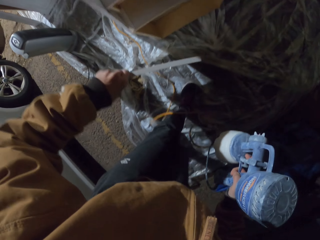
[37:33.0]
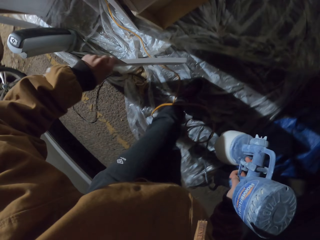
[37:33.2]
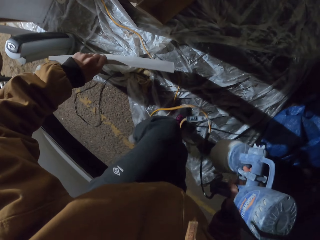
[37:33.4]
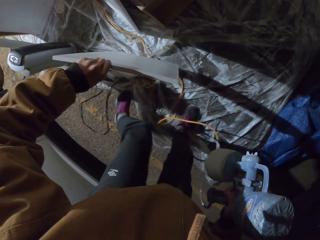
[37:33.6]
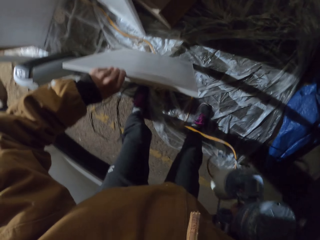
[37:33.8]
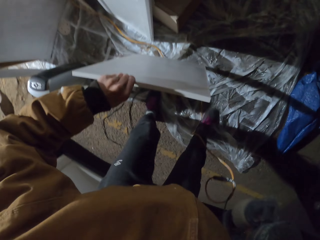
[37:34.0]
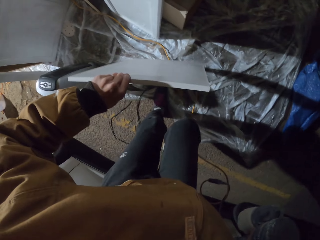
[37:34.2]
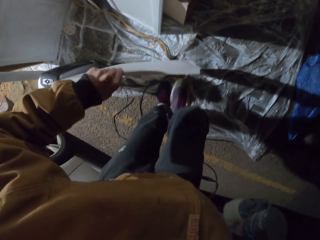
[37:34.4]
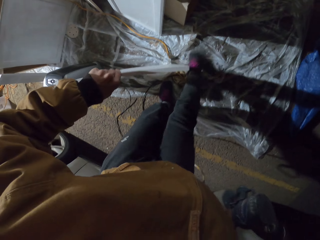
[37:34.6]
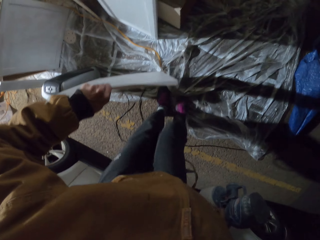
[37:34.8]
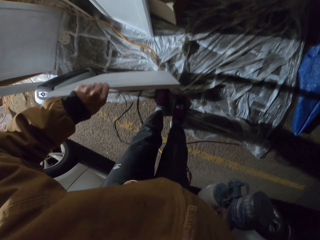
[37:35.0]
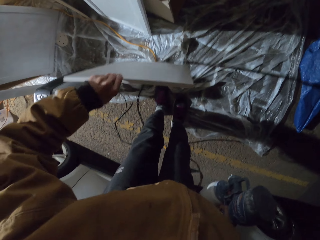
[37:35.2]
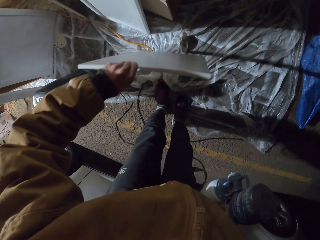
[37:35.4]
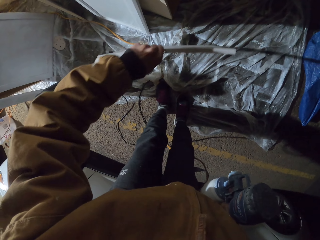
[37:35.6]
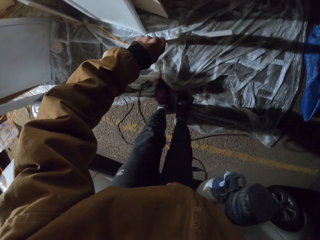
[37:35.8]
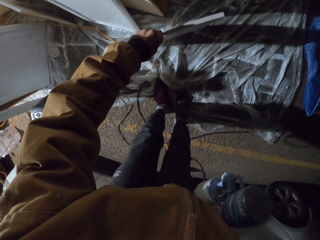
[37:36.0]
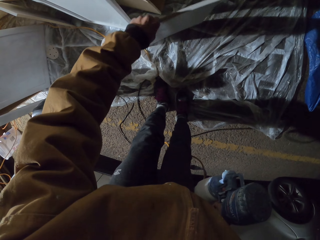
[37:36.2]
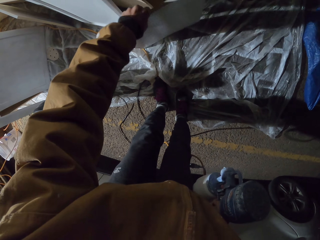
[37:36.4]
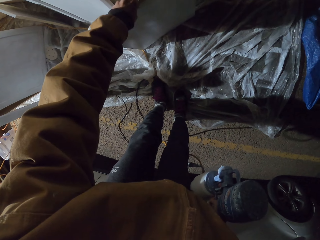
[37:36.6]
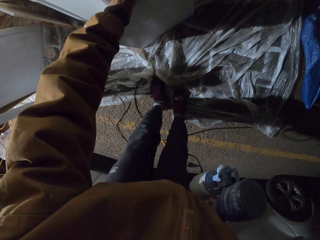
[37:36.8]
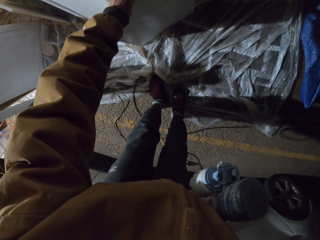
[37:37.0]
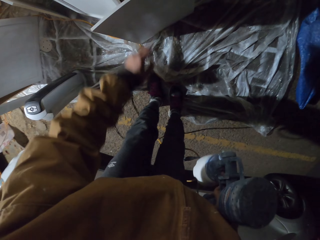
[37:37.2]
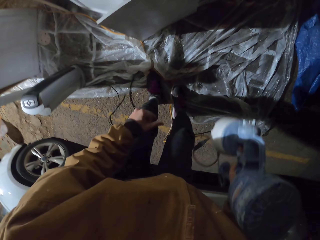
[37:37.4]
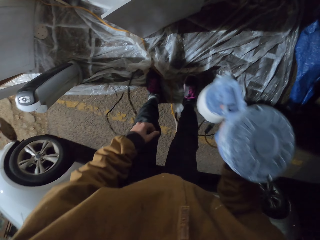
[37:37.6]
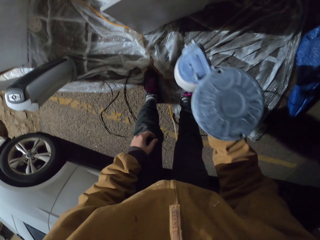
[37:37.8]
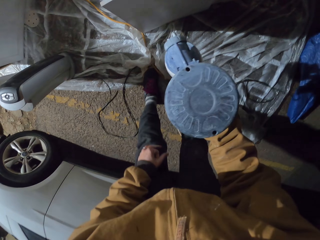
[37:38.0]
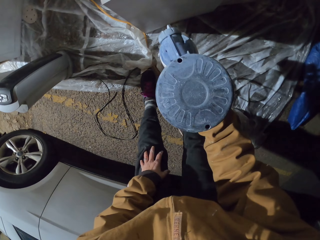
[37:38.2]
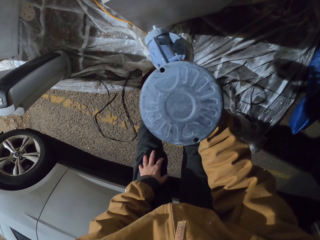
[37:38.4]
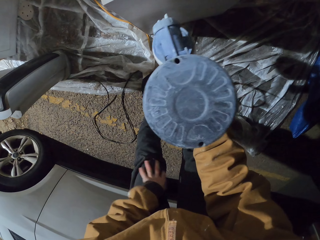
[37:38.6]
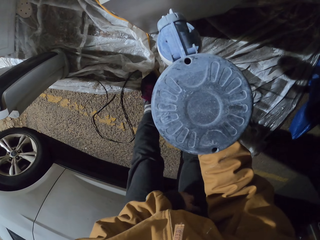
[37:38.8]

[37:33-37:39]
The camera wearer takes a piece of cabinet wood with the left hand. They walk around, carry the wood. They straighten the polythene paper with the right leg. They put the piece of wood down and hold the spray gun. They paint the piece of wood with the paint sprayer. They hold the left knee with the left hand.

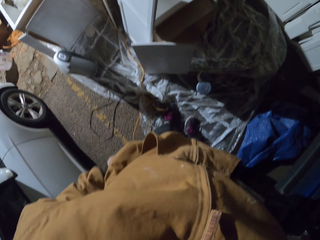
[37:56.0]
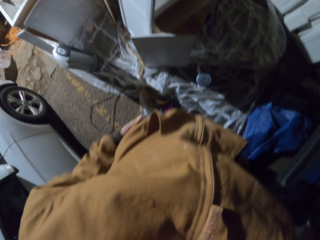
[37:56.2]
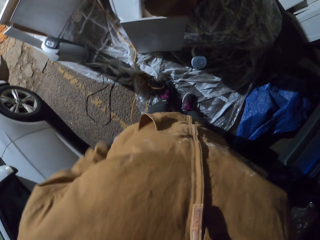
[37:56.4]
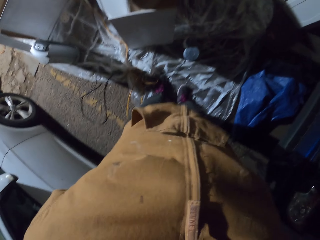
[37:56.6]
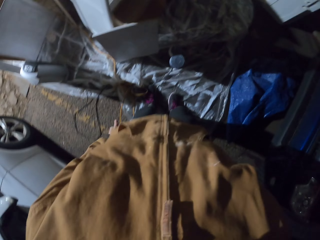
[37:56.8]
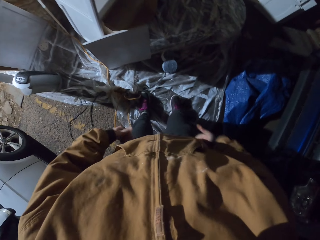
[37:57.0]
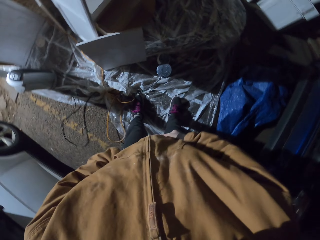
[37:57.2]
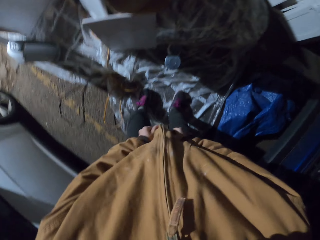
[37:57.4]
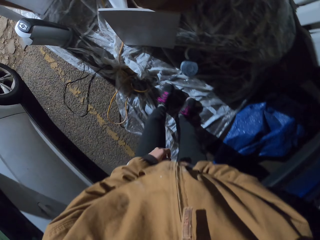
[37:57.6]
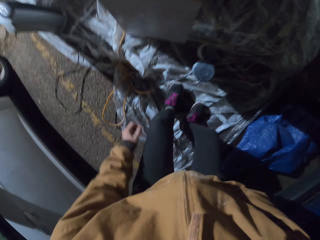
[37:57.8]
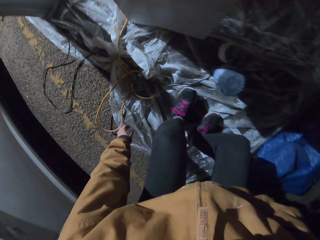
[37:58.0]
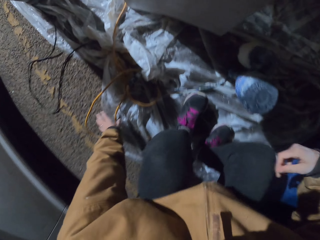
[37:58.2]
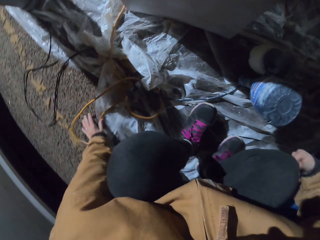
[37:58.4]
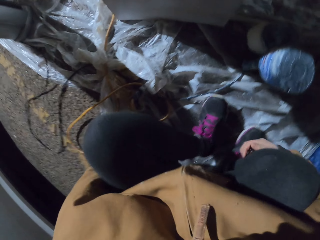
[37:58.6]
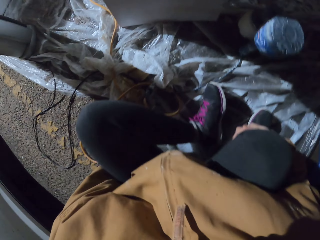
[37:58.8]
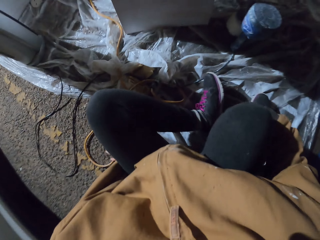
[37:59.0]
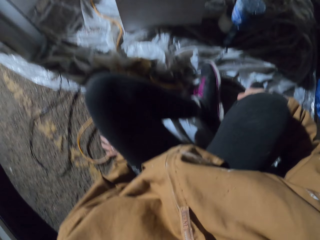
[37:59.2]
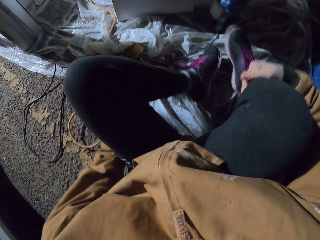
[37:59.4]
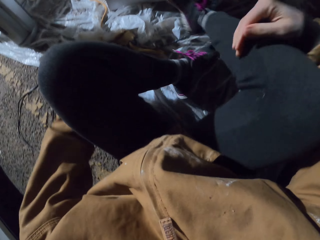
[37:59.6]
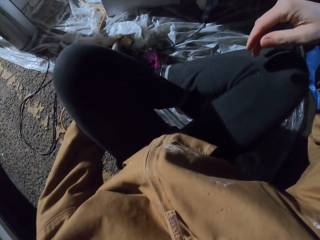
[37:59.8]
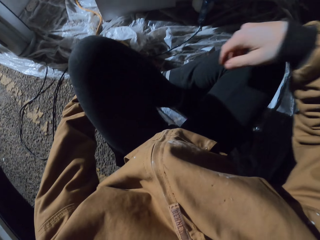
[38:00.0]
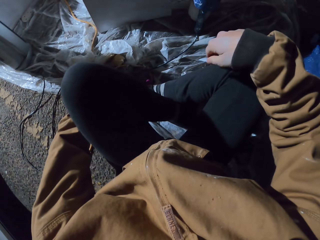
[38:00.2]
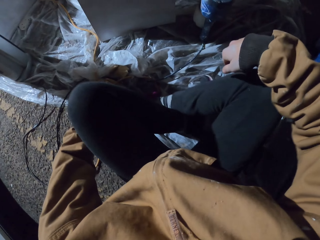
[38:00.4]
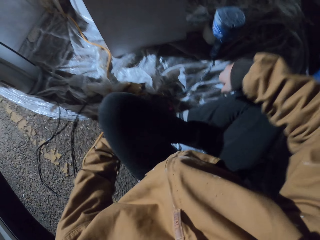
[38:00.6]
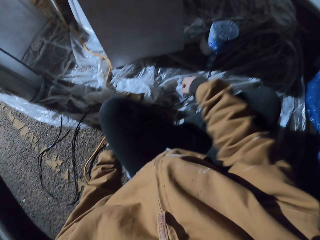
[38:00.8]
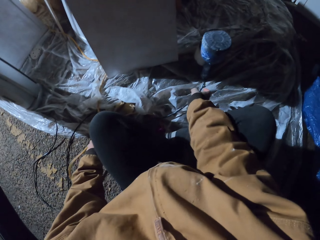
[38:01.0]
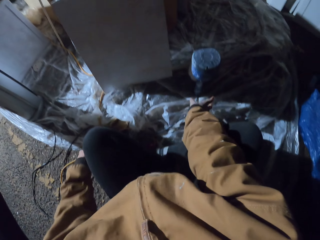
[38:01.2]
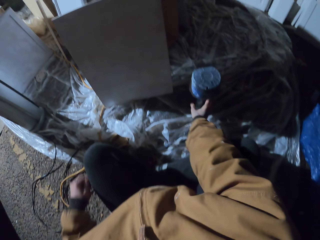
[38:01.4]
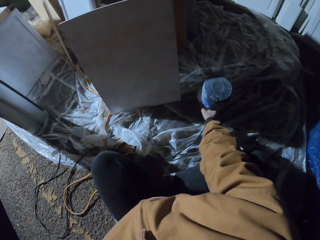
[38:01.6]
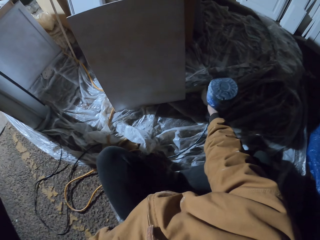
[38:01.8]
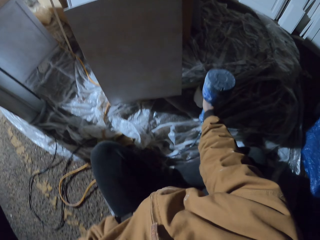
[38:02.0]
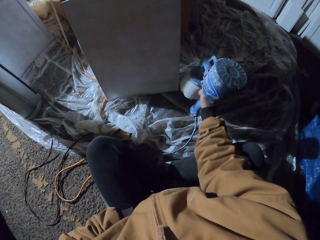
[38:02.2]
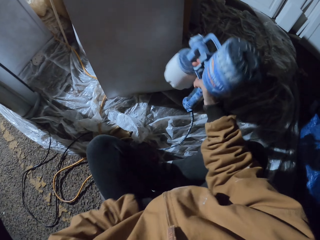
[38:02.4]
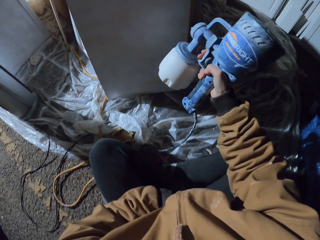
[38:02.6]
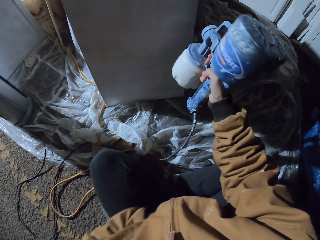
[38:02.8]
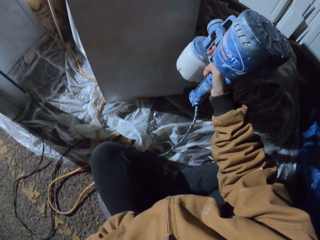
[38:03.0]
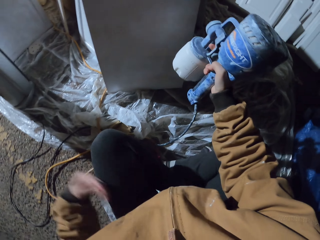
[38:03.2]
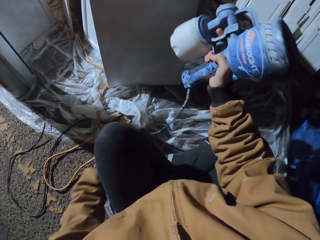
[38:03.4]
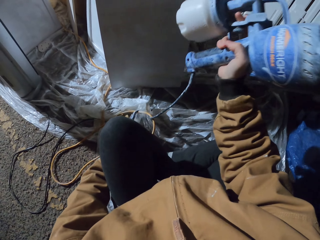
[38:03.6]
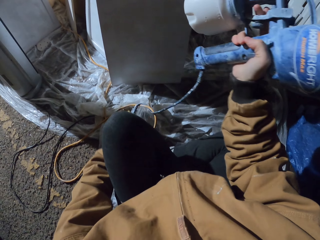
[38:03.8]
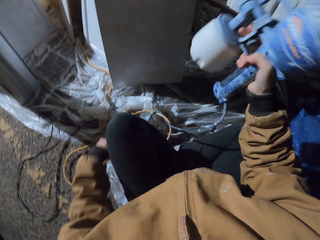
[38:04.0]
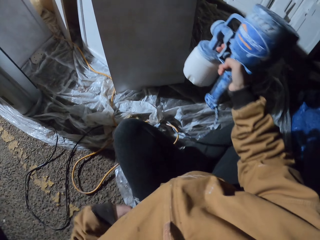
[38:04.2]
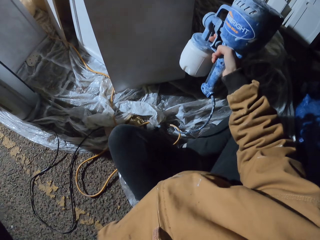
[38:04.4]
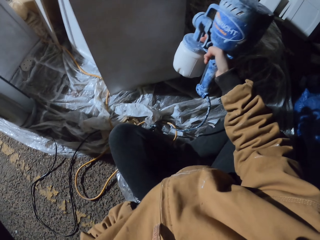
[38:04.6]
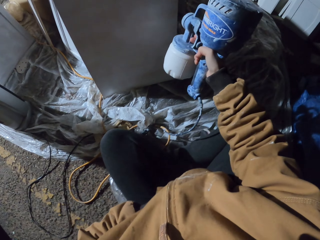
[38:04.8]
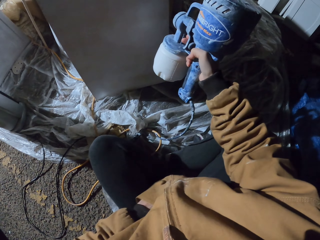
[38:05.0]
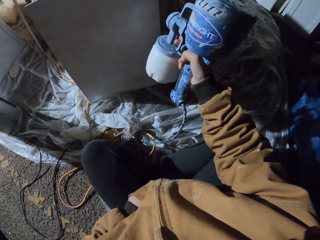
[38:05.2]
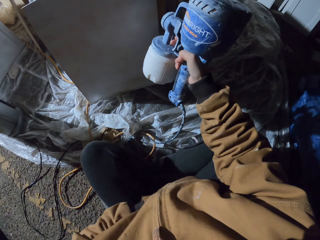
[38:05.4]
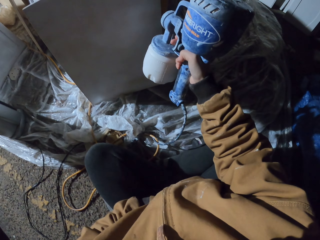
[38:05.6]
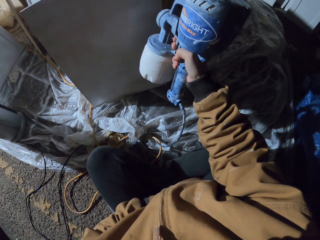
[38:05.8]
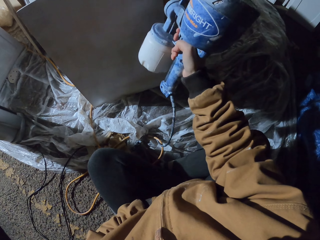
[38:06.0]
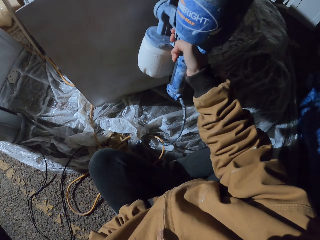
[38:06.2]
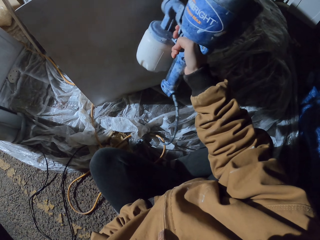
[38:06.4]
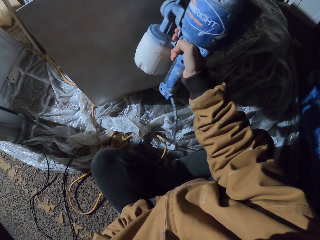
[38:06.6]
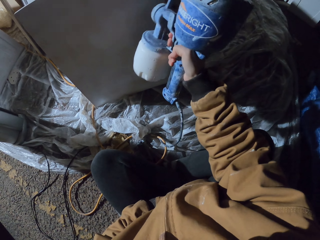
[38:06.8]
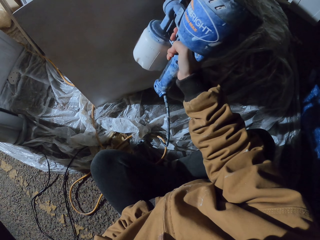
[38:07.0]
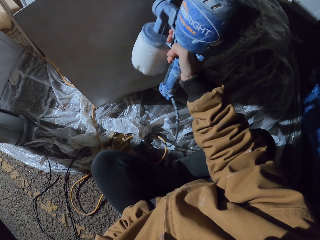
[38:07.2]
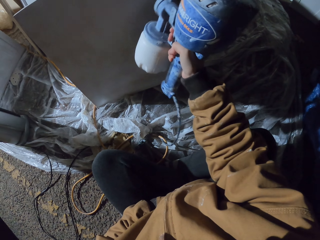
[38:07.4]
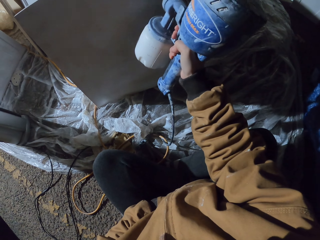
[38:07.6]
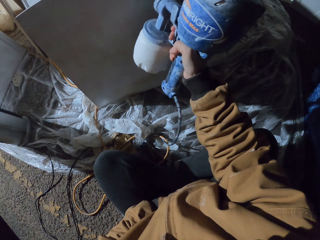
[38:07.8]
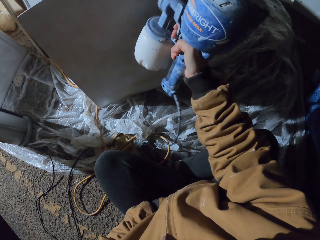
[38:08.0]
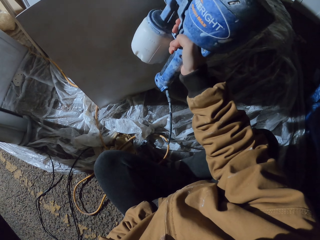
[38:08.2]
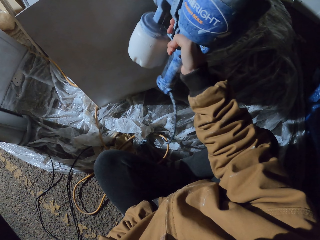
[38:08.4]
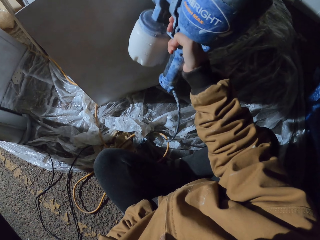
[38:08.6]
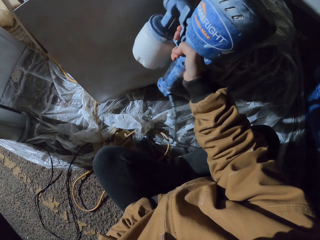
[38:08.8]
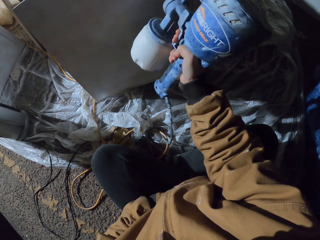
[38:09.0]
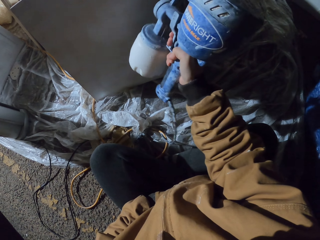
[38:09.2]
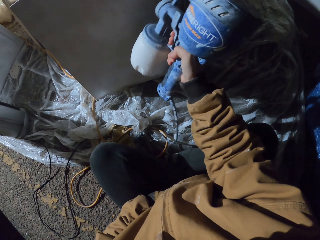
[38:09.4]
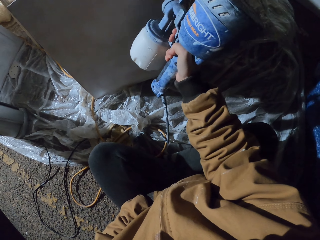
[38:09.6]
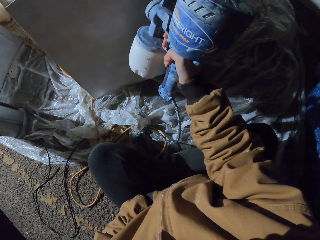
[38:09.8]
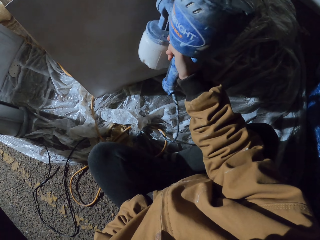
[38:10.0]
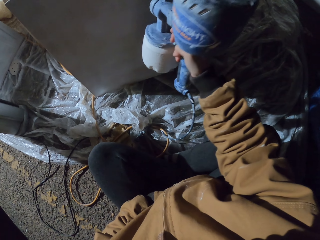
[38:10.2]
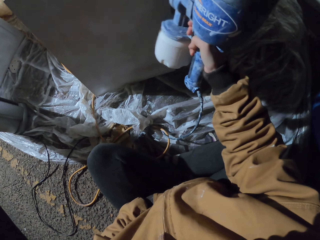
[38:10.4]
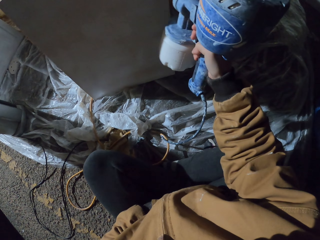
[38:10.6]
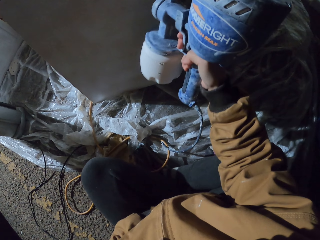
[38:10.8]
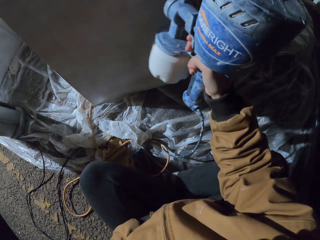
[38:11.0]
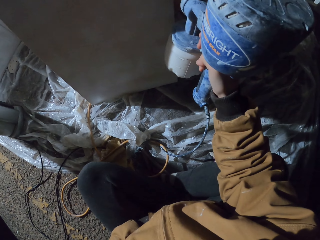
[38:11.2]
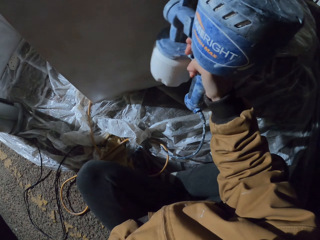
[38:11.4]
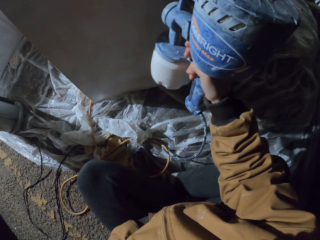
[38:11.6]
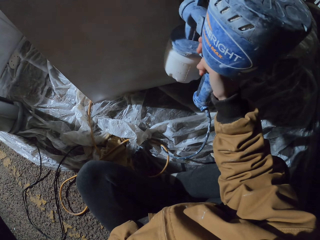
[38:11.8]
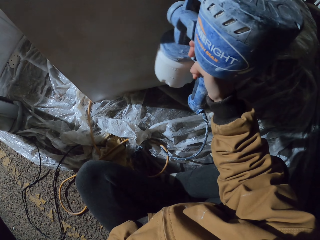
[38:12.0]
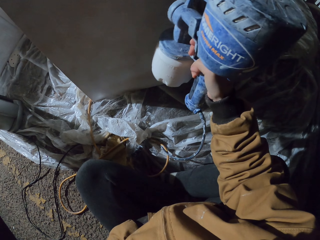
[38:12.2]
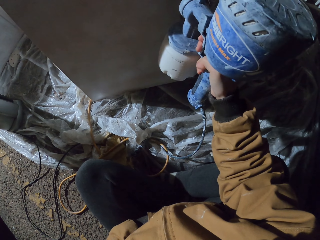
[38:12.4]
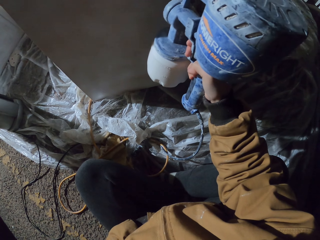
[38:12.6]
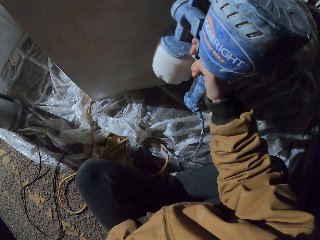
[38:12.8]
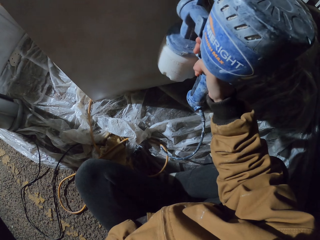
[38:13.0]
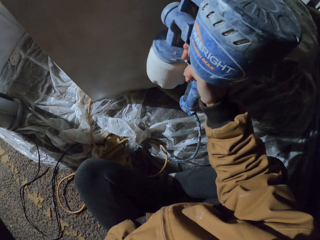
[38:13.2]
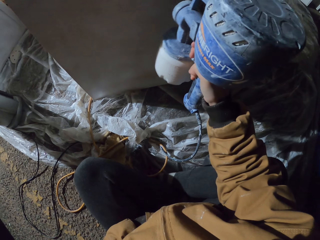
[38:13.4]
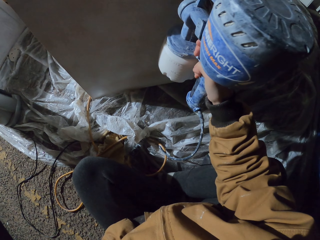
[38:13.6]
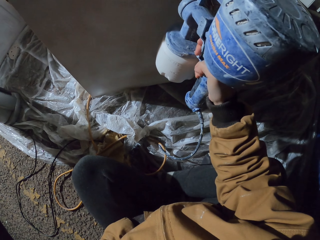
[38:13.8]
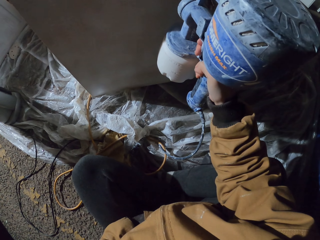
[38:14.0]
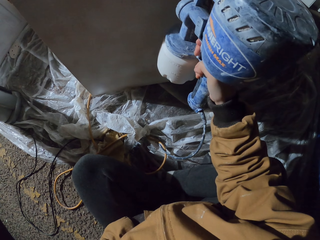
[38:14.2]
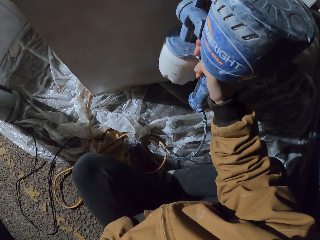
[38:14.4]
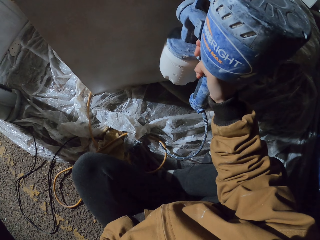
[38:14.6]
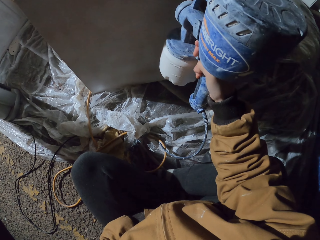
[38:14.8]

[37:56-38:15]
The camera wearer stands. They sit down, fold legs. They take the homeright paint sprayer. They move hands. They paint the cabinet with the paint sprayer.
